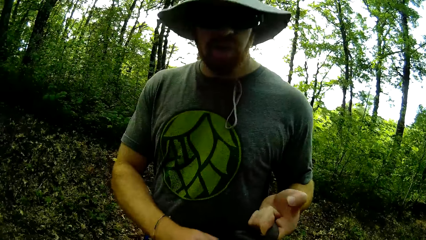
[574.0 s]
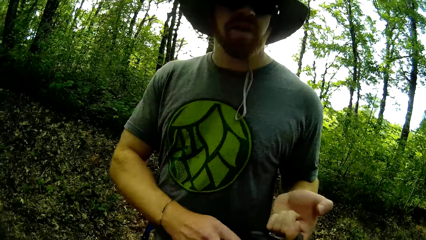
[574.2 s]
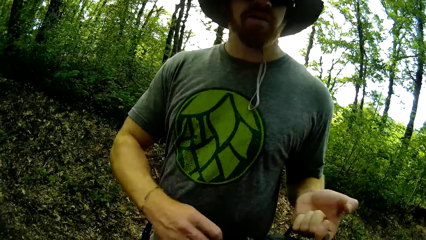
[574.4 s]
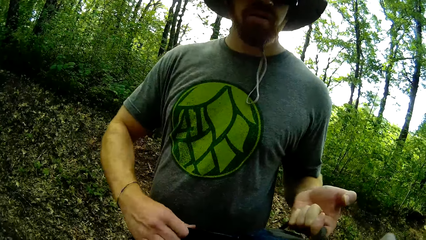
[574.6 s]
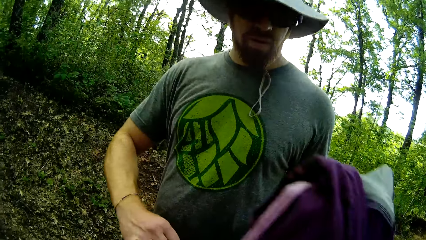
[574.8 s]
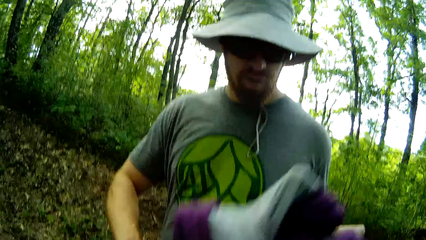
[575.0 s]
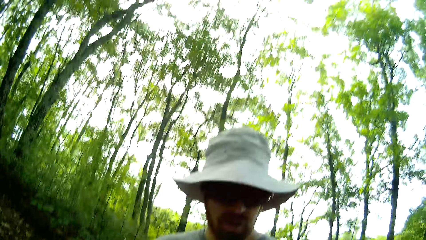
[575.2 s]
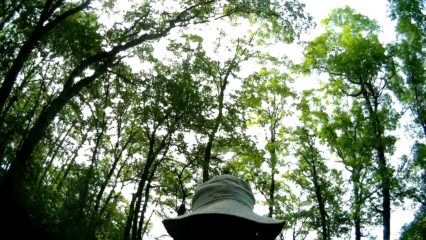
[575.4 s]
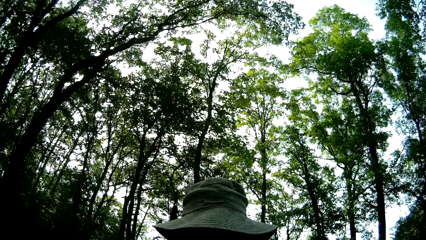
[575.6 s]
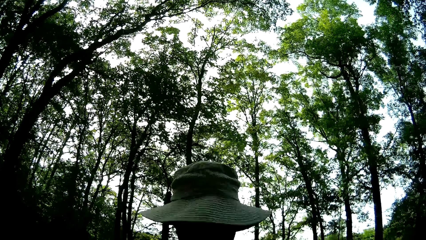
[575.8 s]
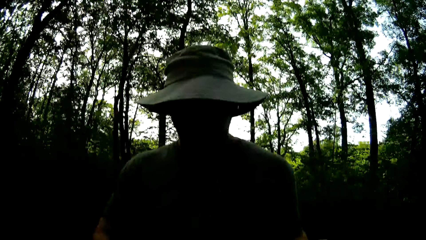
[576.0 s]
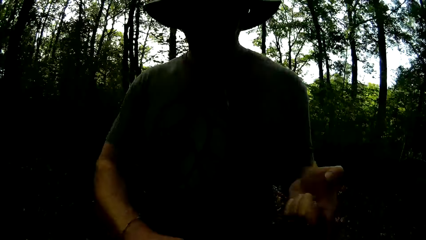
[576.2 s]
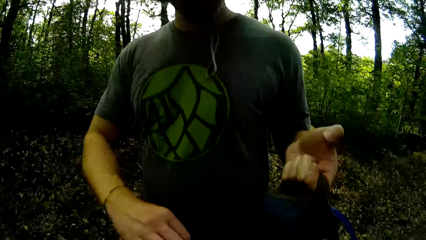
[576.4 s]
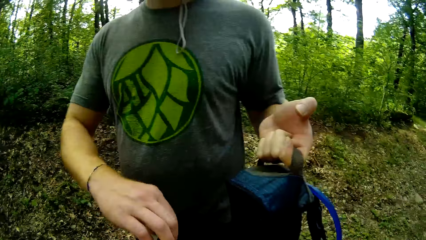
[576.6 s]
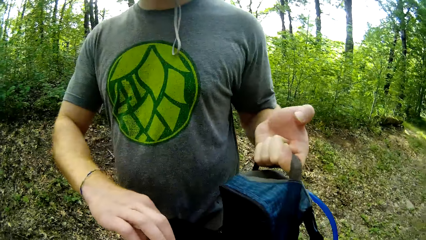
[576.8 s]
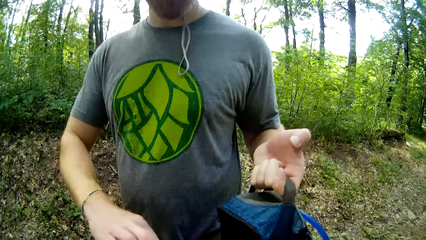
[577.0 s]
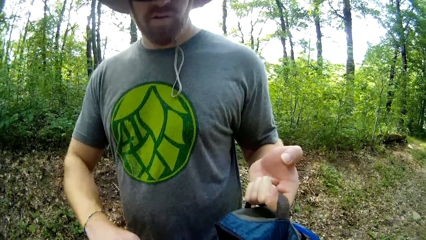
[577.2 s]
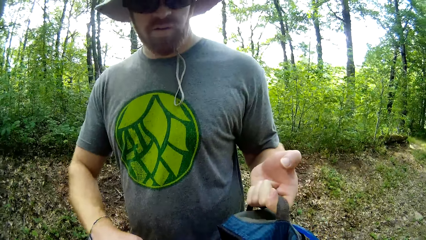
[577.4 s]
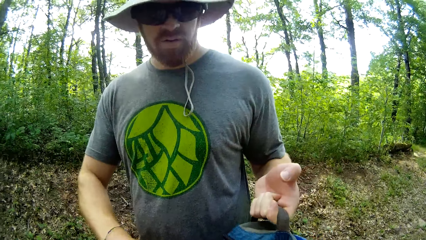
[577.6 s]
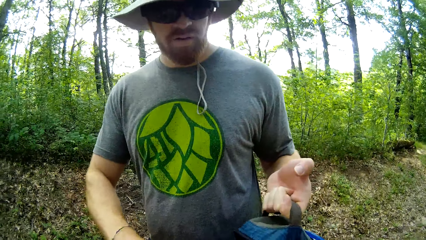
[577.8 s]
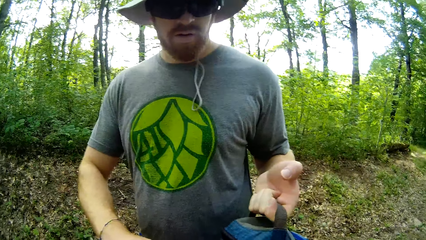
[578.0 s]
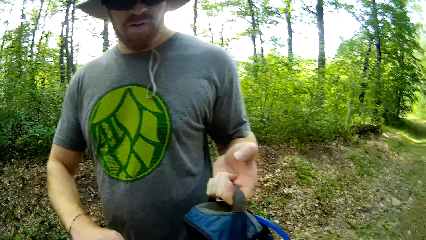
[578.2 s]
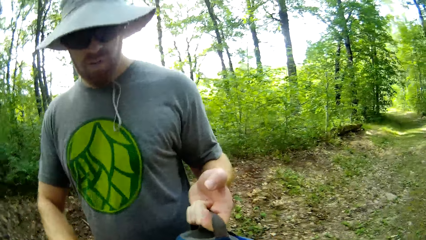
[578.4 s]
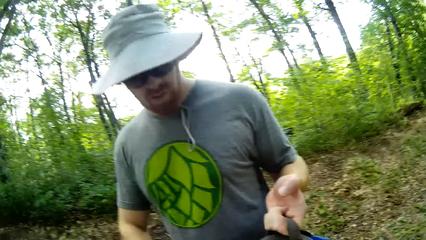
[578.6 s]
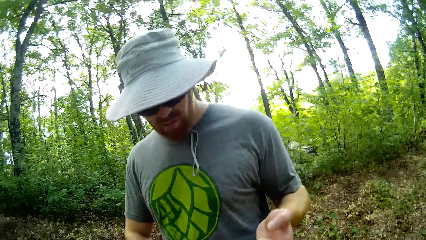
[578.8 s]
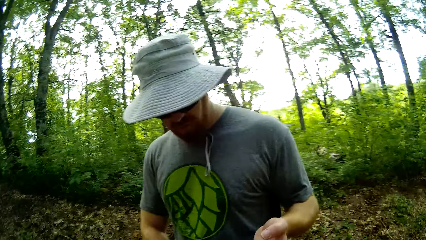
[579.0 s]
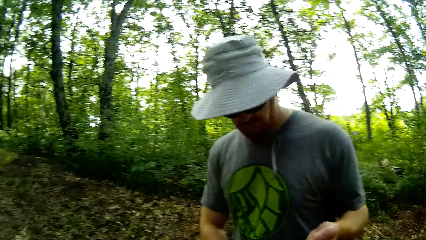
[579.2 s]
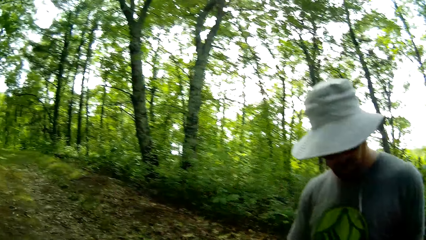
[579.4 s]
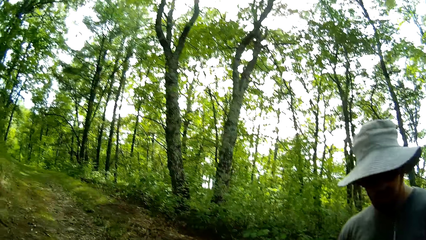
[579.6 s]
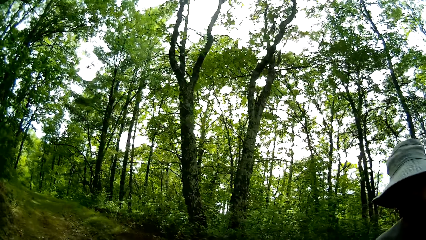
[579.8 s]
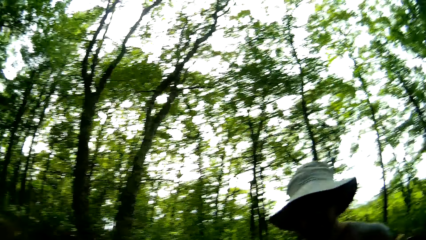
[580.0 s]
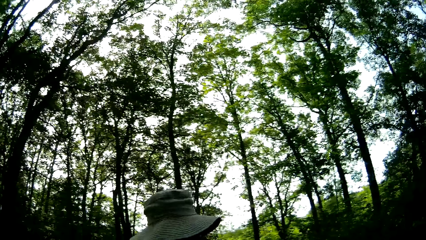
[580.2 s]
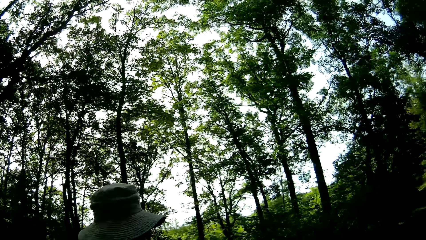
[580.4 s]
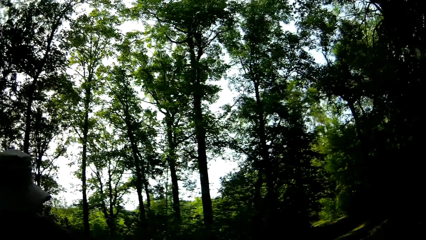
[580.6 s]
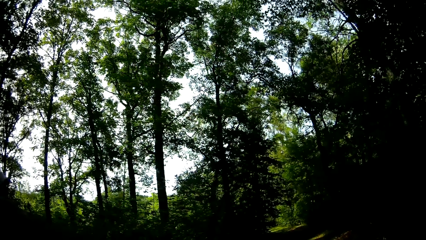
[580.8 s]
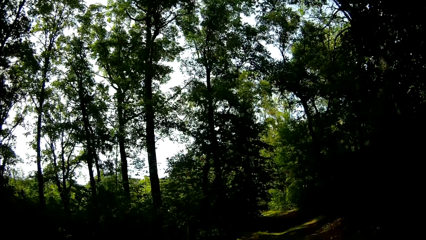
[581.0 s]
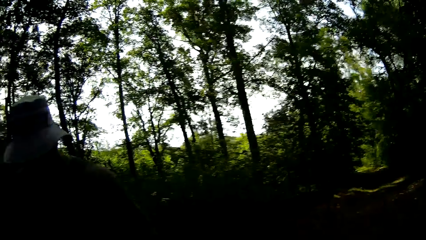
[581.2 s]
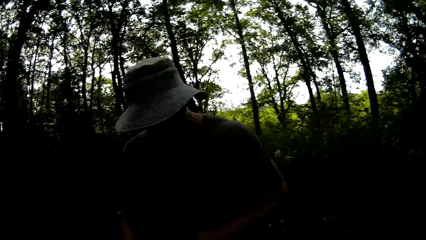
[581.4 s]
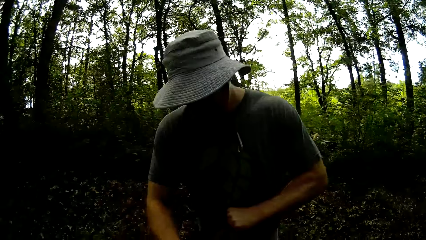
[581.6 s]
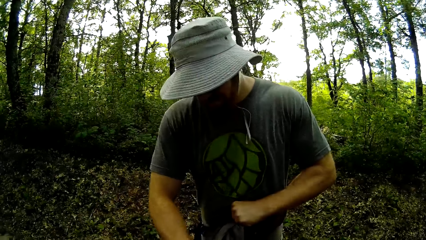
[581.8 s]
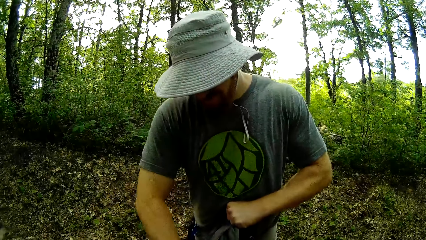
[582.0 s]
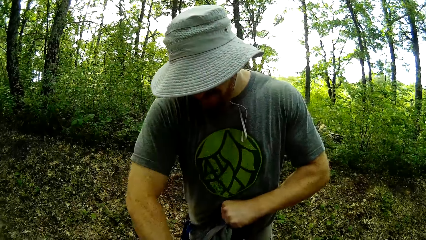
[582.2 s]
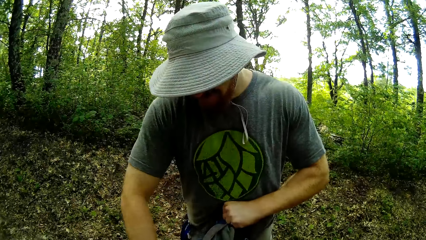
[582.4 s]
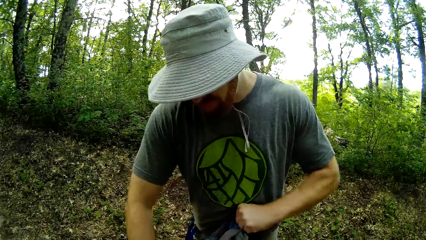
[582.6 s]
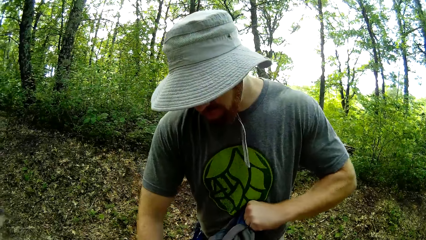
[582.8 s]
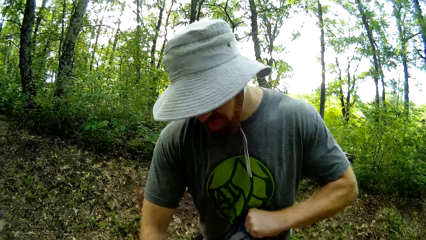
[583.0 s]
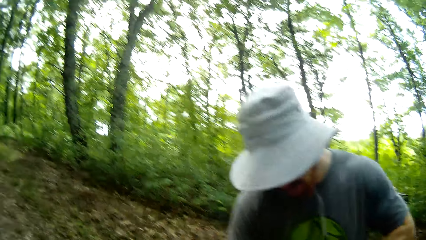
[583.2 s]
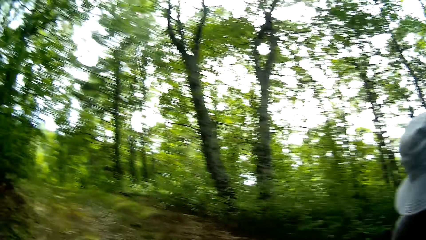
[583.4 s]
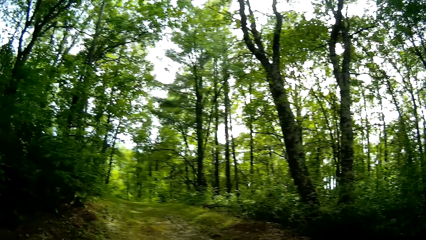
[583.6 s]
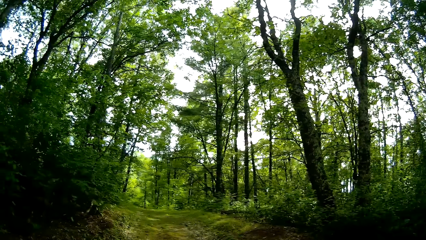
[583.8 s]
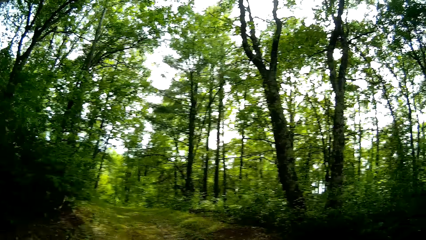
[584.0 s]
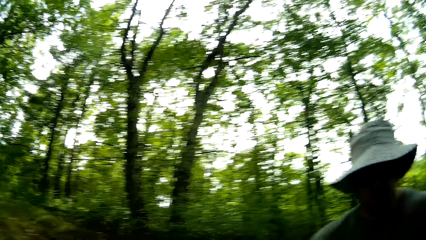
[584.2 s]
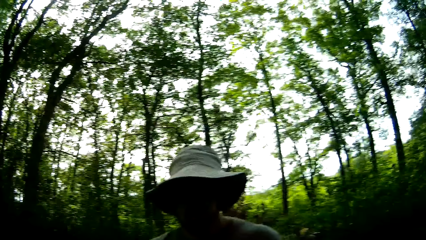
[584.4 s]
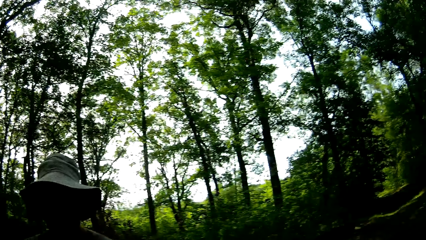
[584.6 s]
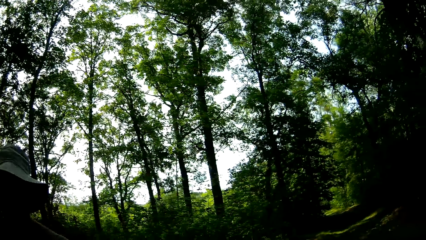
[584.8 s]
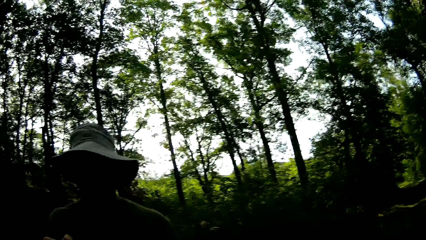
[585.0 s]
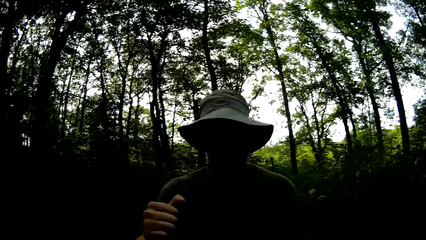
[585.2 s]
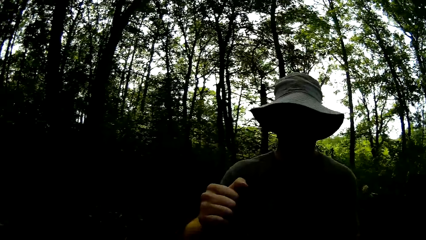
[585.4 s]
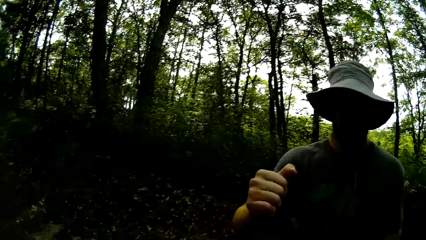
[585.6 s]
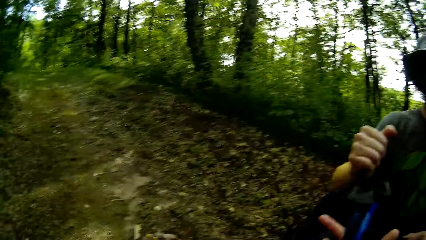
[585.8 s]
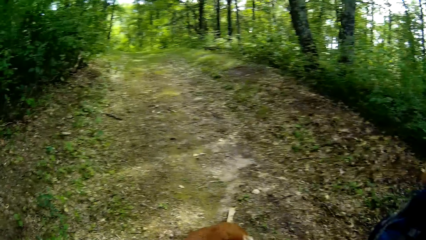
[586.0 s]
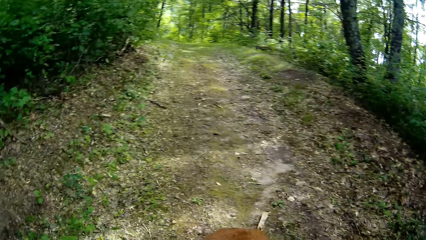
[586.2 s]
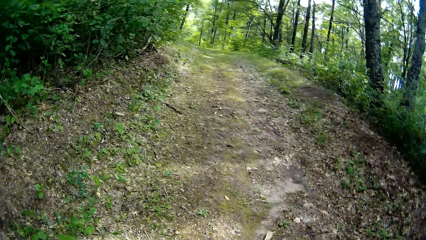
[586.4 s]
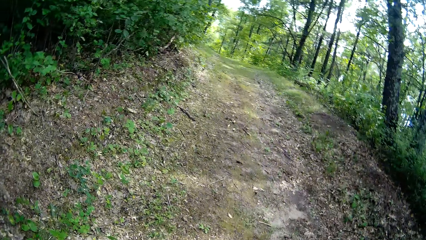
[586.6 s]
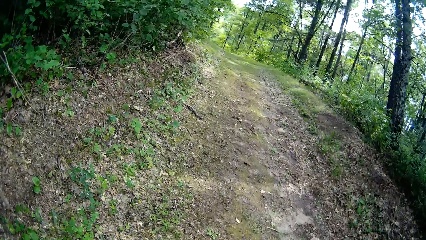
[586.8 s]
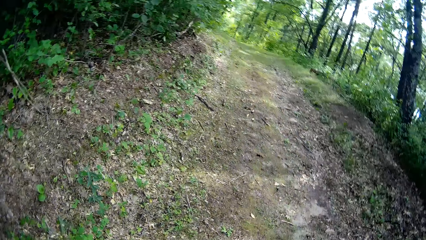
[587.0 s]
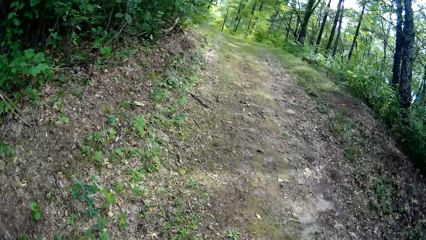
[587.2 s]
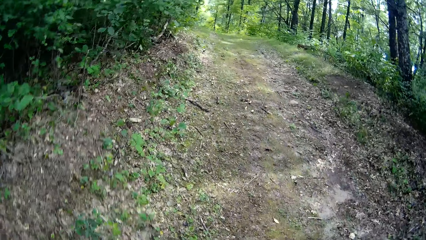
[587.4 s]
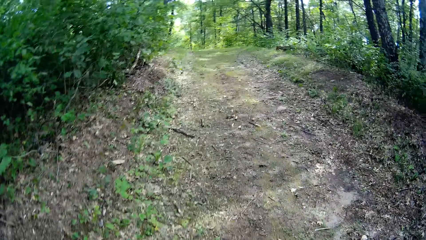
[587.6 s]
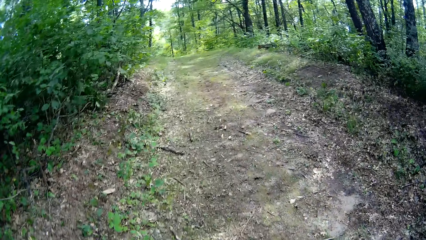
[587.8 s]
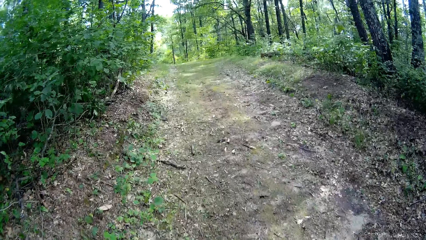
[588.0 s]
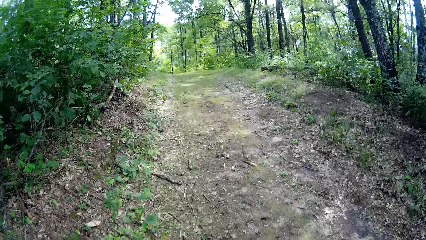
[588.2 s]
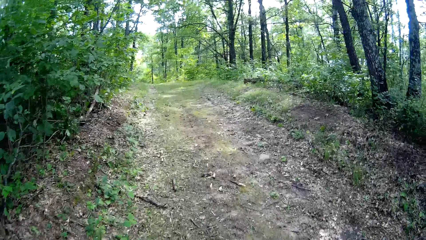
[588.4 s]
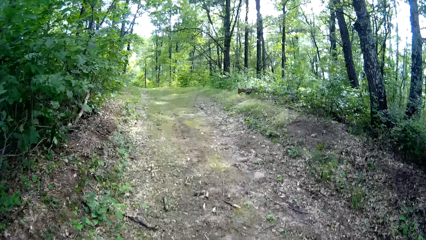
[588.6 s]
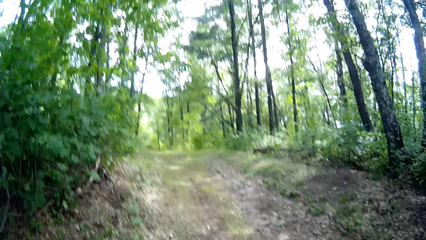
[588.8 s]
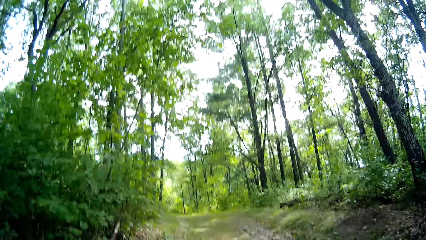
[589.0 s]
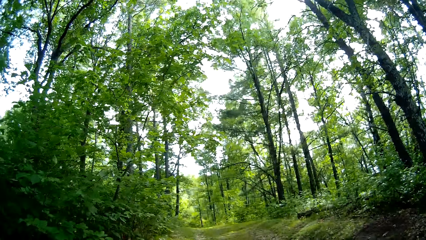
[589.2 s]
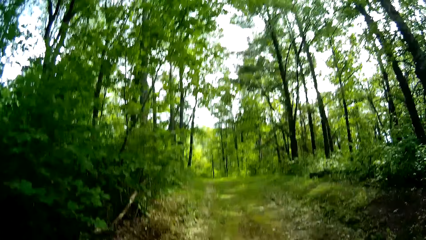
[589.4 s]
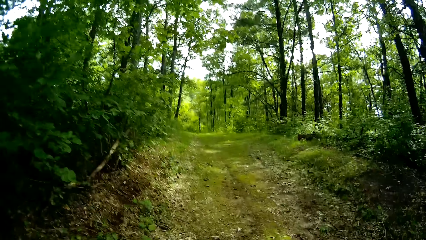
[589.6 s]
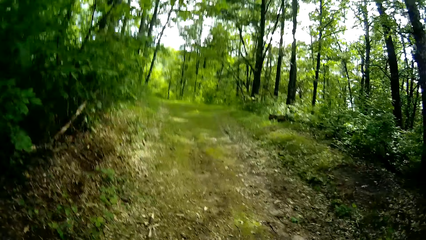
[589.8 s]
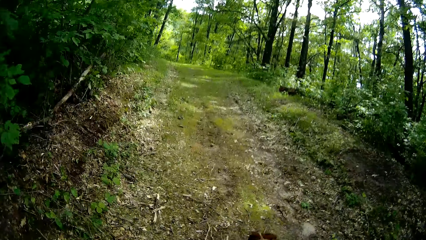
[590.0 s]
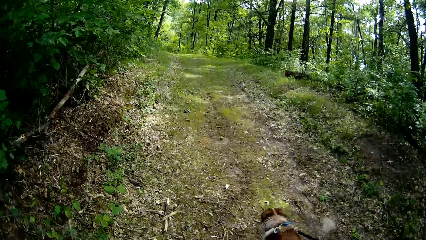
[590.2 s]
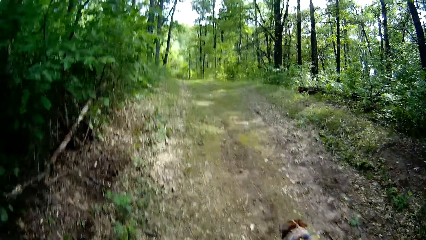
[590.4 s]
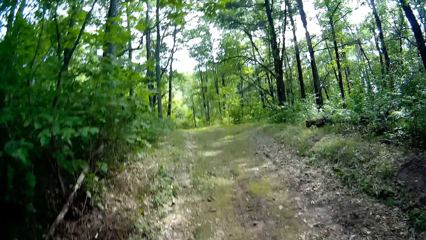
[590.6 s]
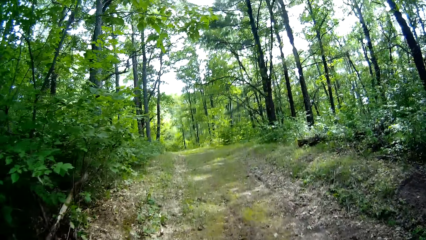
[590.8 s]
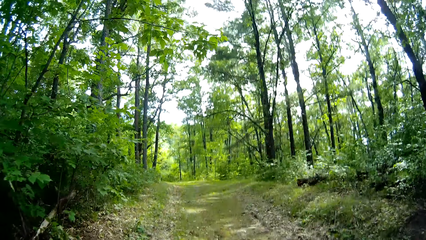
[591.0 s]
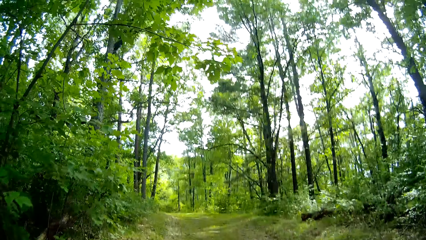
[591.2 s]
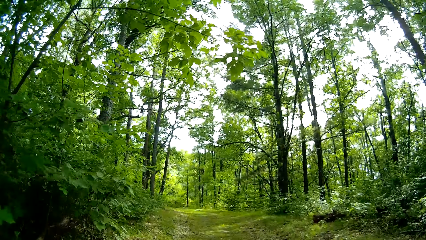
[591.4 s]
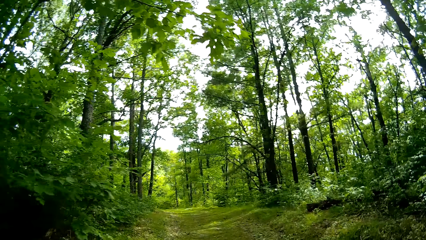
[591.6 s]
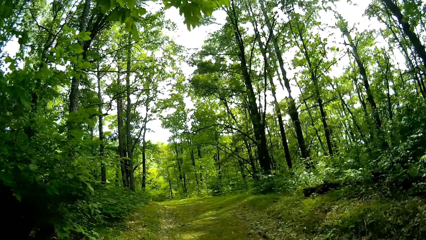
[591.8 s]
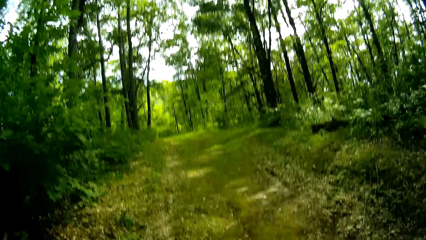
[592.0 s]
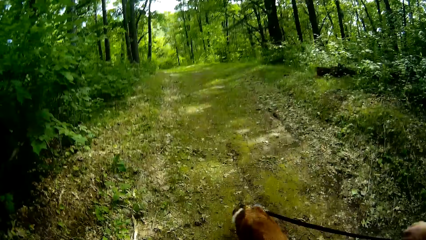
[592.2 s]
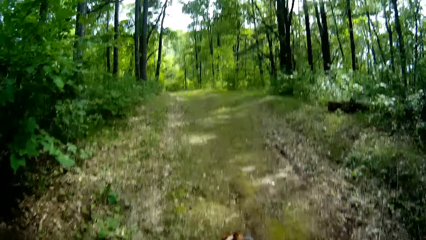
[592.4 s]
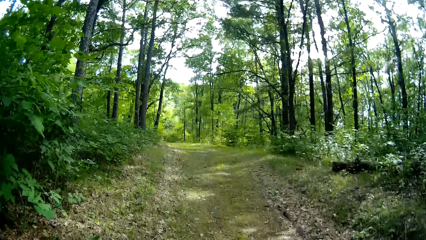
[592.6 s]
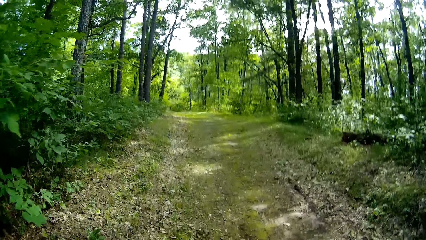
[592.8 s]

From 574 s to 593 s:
The camera wearer talks with a man. They walk down the forest.
